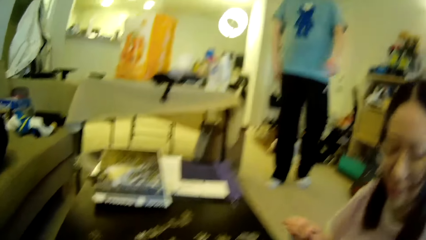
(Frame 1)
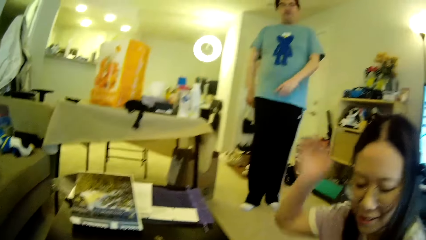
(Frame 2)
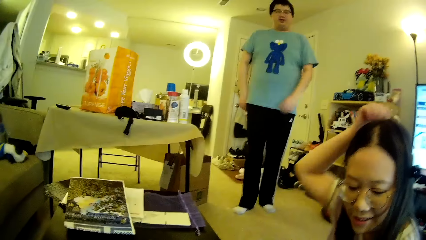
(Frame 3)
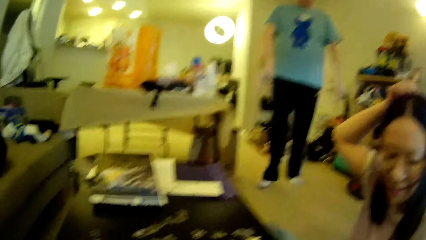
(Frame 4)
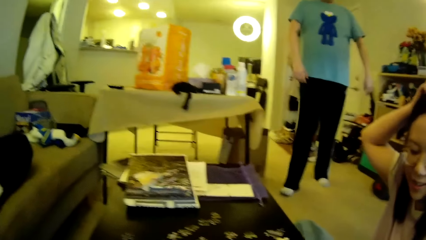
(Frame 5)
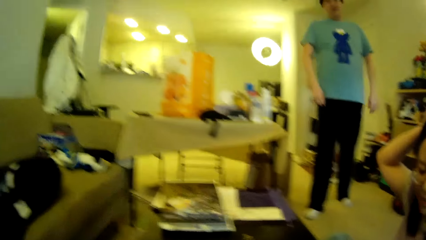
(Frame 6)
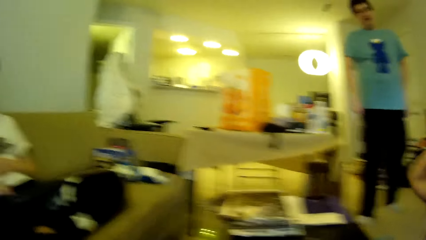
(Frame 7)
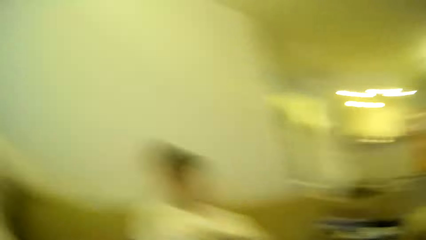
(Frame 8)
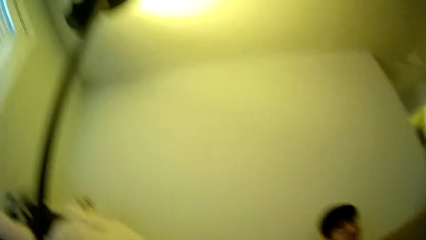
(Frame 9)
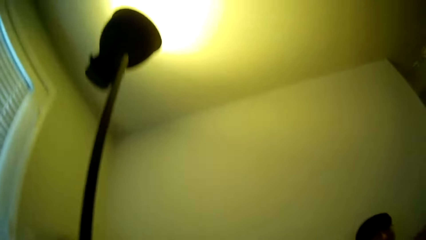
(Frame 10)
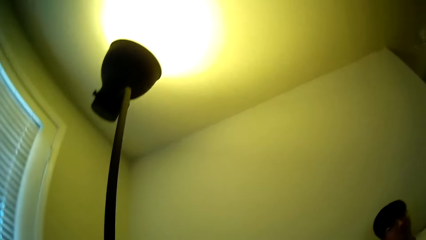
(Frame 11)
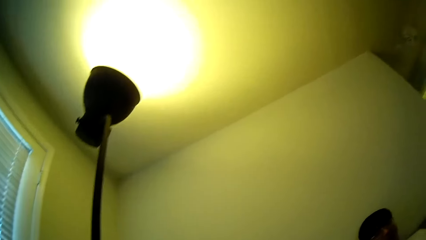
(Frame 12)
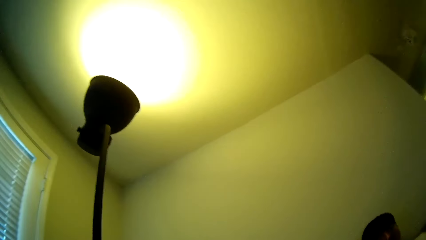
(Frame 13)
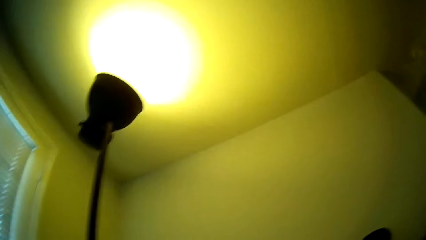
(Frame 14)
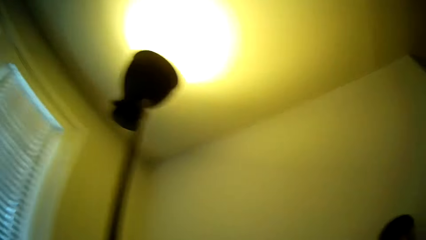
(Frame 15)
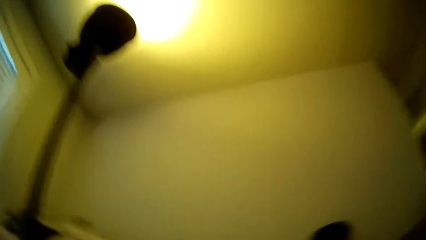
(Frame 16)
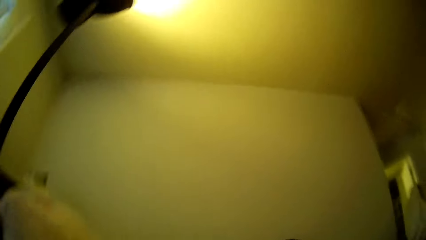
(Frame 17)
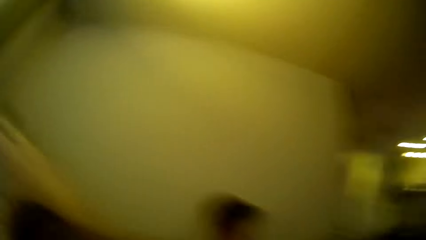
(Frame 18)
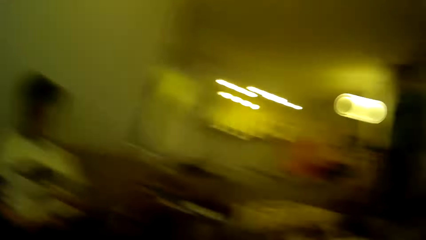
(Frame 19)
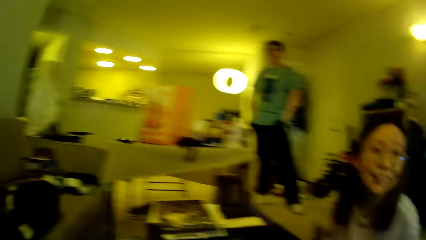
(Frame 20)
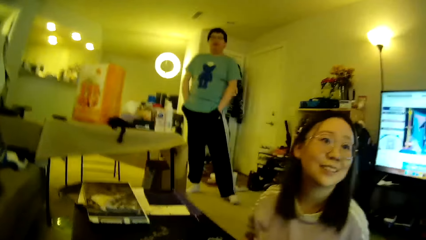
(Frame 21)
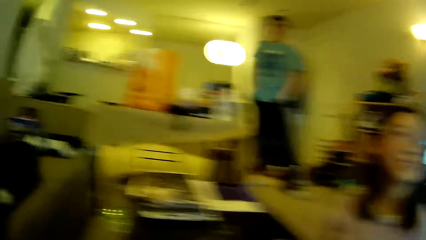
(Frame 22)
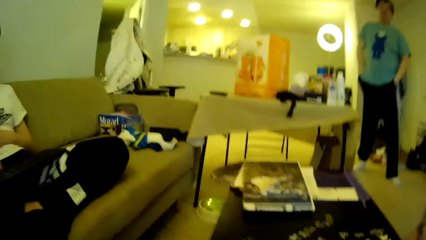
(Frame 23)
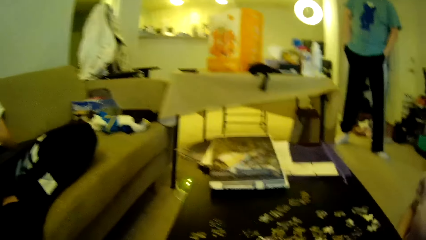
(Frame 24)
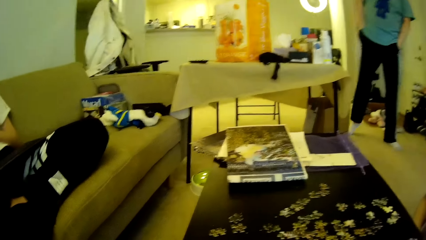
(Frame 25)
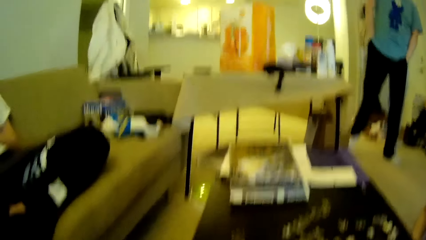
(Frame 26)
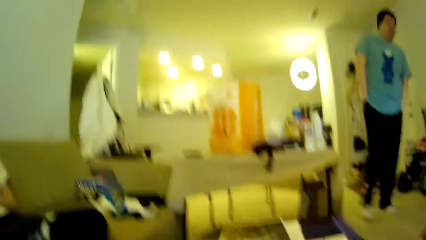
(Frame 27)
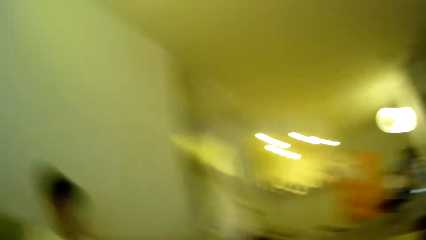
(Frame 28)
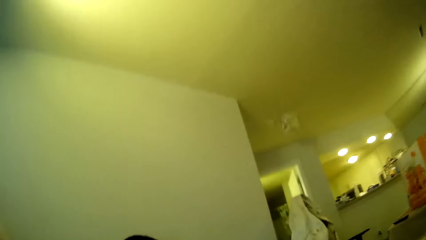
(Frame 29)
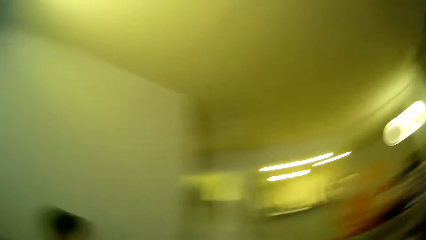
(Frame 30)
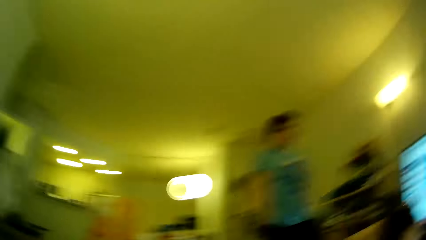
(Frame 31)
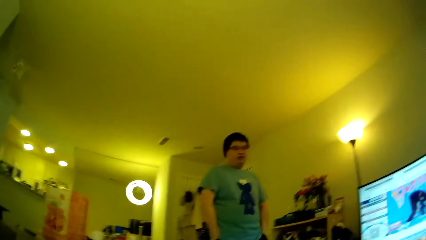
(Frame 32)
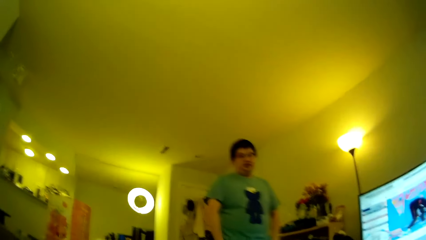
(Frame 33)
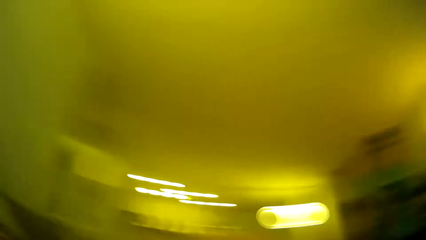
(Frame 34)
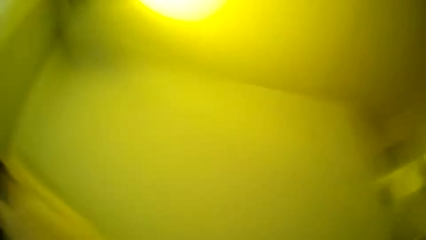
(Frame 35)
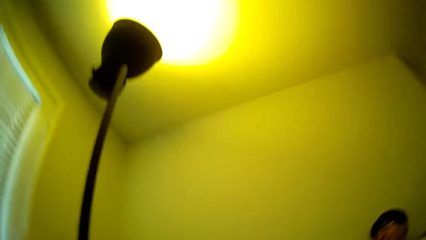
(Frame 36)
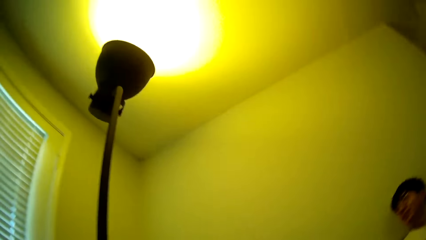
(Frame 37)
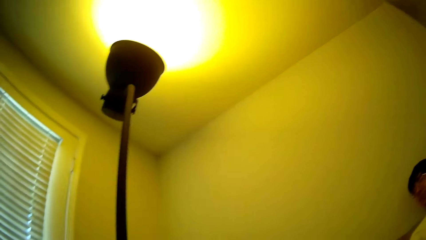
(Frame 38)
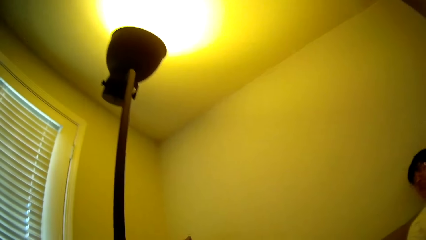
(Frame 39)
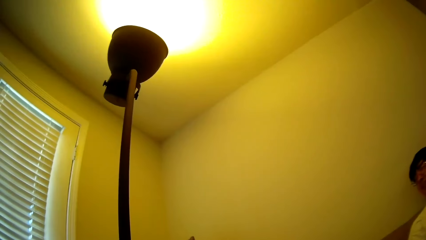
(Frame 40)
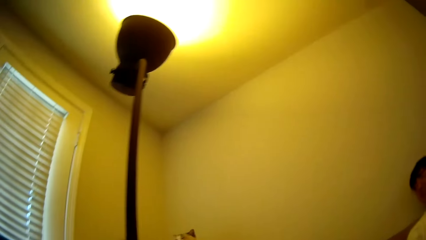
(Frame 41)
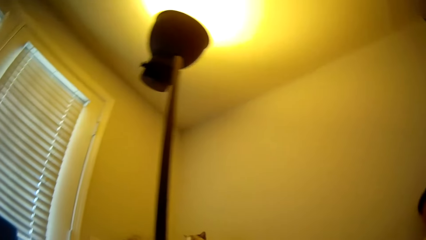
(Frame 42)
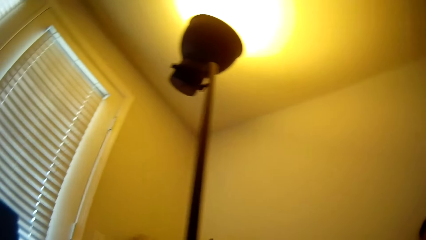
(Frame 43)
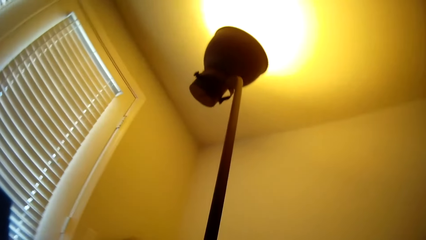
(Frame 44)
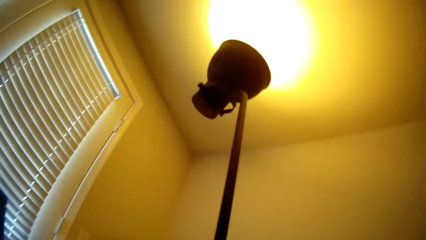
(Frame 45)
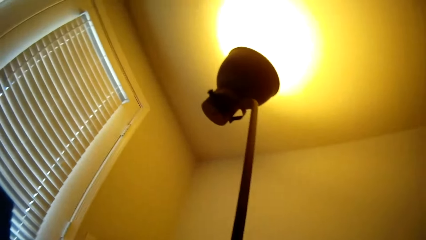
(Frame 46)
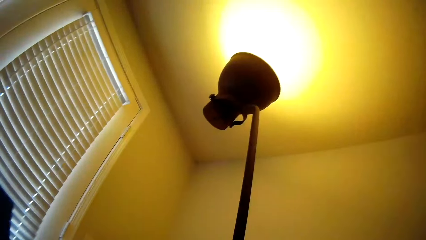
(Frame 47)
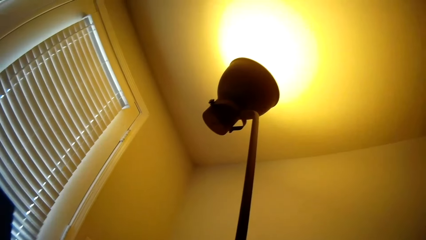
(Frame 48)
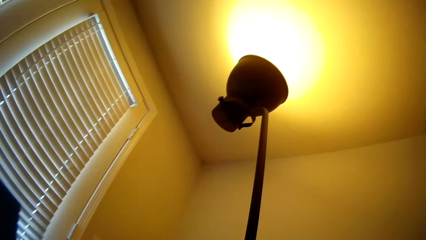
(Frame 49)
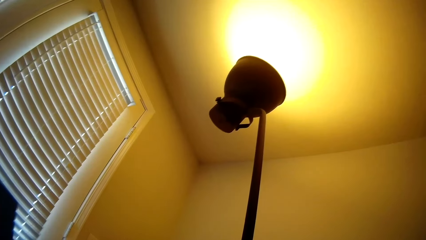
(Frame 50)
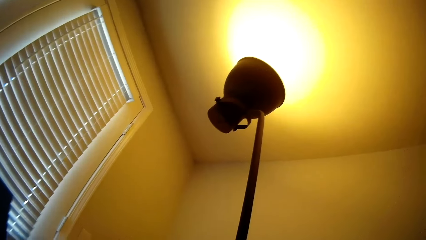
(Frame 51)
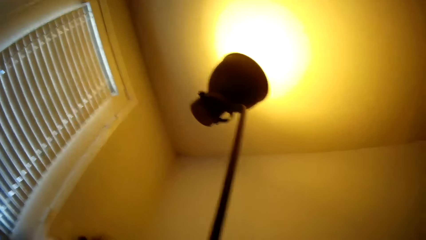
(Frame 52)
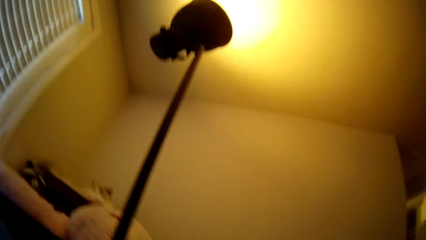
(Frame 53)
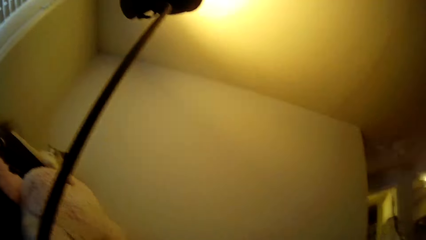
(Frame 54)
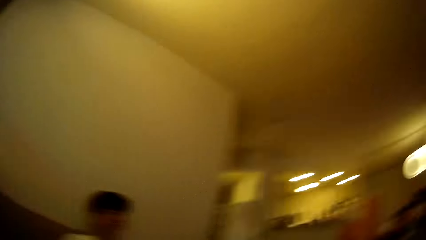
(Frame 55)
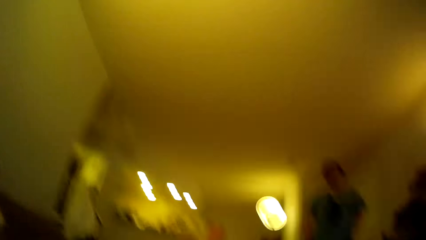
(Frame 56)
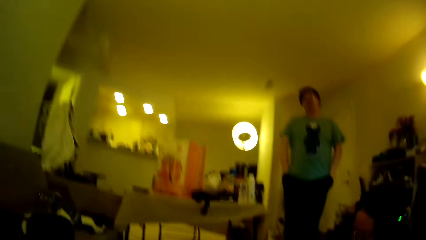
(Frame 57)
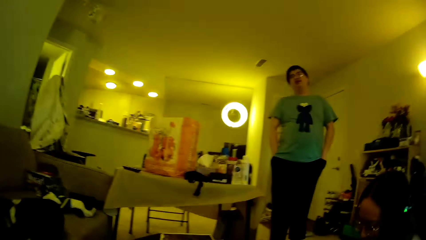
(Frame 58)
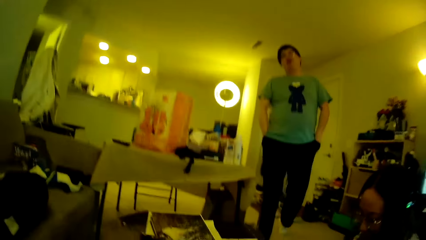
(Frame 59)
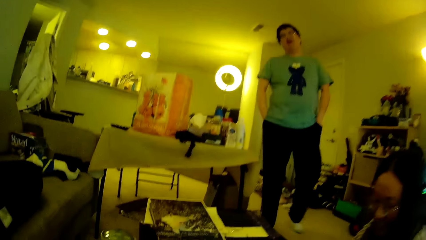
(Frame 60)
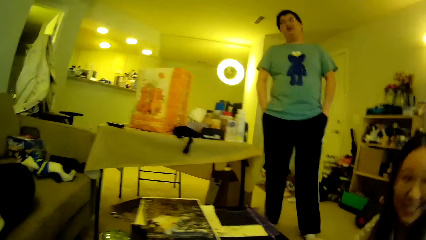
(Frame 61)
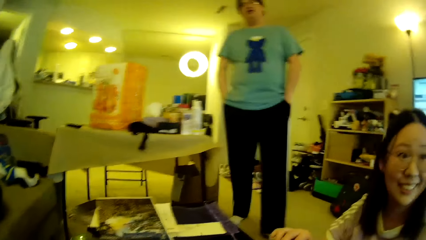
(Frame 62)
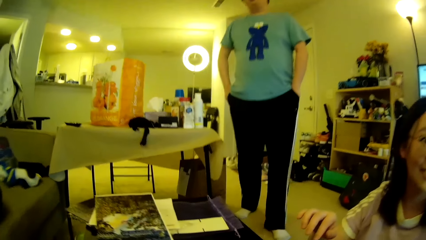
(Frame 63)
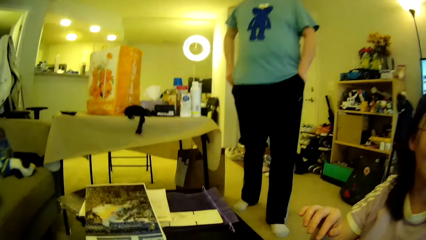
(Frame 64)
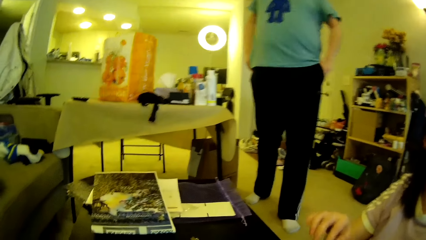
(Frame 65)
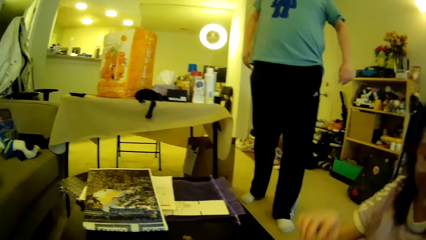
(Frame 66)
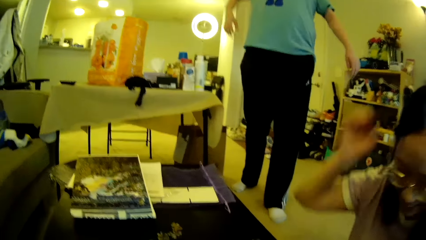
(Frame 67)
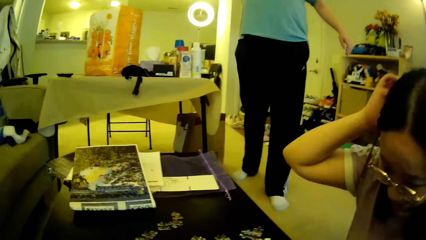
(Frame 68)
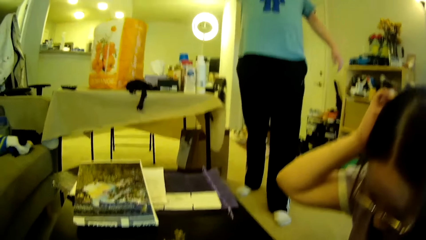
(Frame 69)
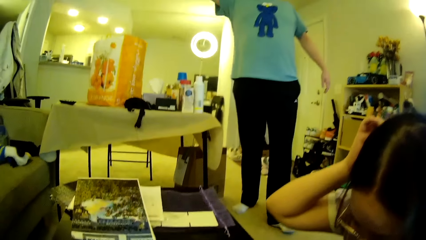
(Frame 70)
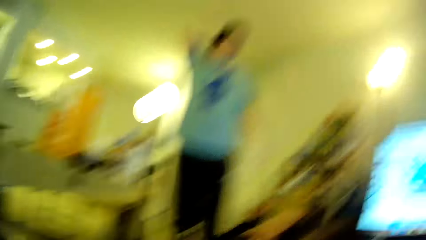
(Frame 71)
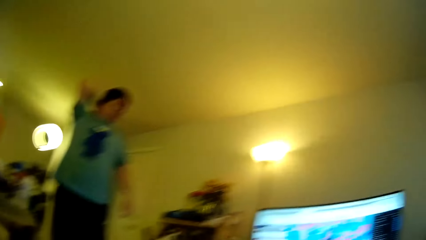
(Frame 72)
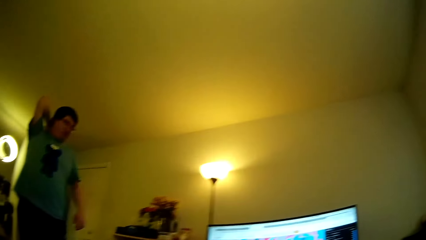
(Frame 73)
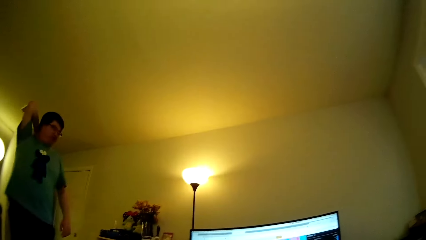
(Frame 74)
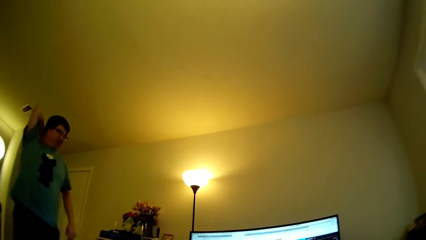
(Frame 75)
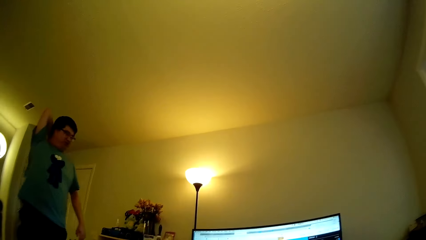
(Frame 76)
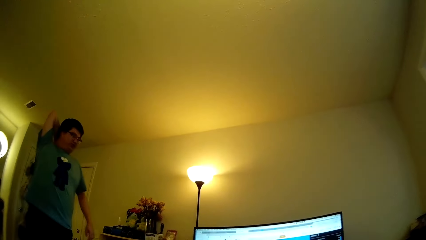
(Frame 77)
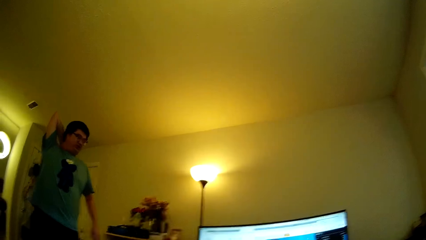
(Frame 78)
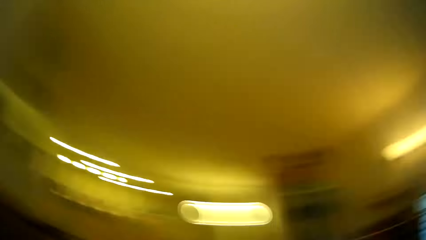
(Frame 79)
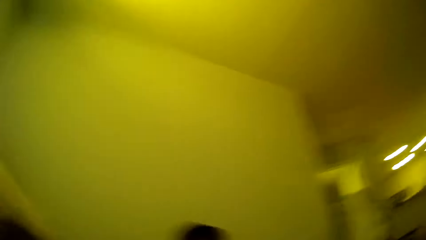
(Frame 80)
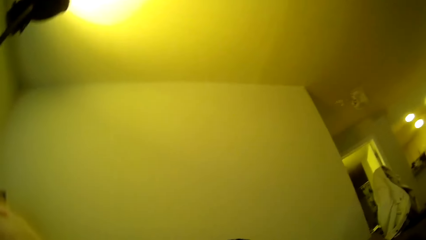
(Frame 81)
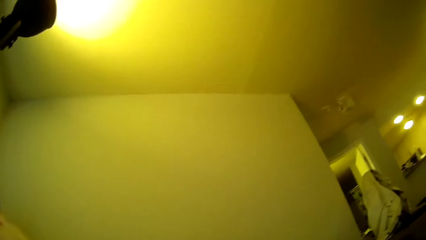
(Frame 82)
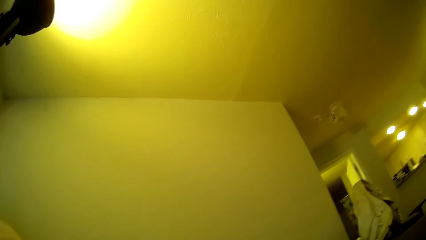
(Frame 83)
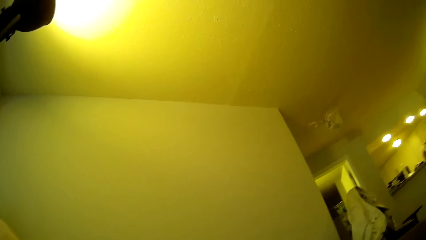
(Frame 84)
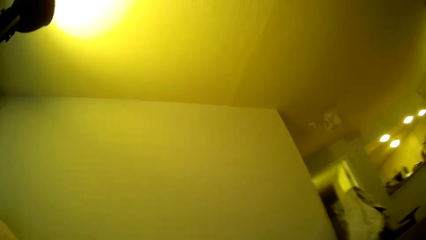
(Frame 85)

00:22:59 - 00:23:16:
A lady adjusts the hair and touches the hair. The camera wearer looks around in the house. The lady looks around. The camera wearer looks around. A man walks around in the house. The man steps forward and moves the hands. The lady adjusts the hair. The camera wearer looks around. The man scratches his back.
